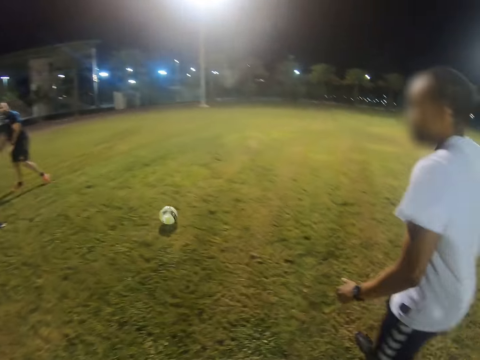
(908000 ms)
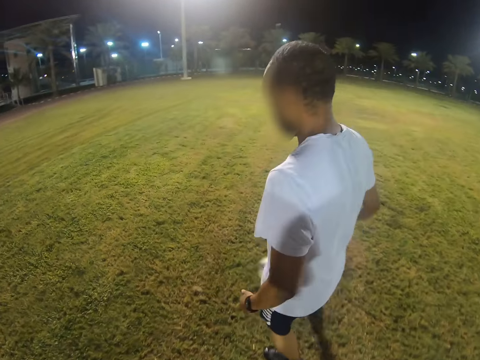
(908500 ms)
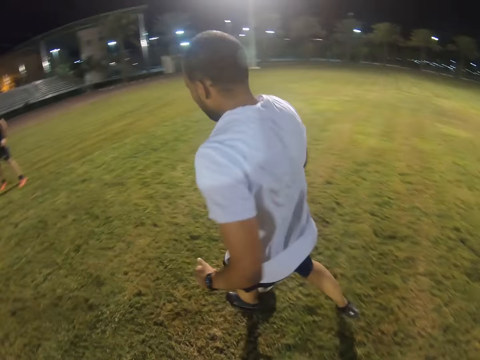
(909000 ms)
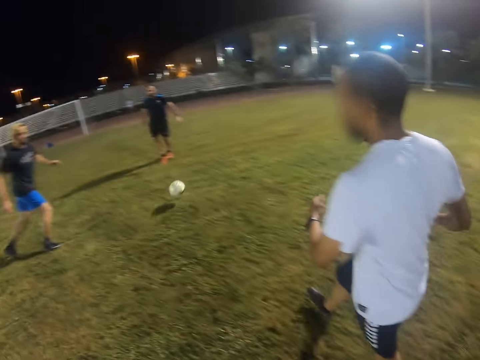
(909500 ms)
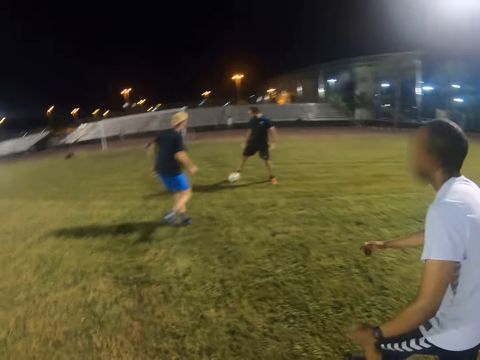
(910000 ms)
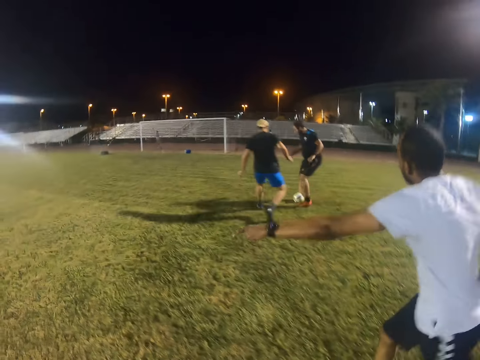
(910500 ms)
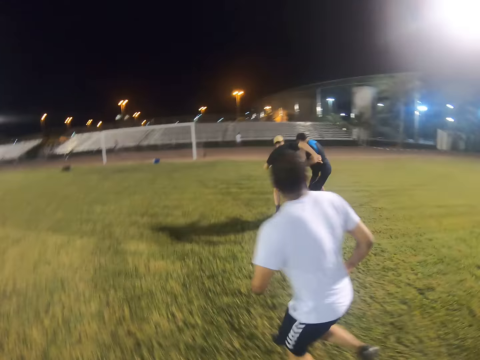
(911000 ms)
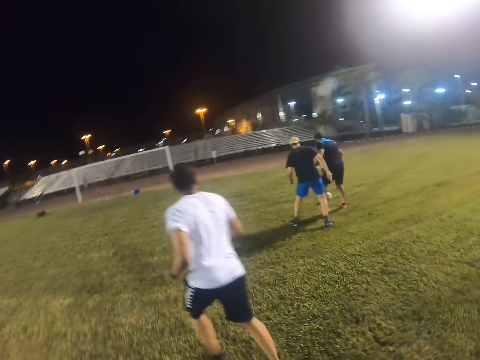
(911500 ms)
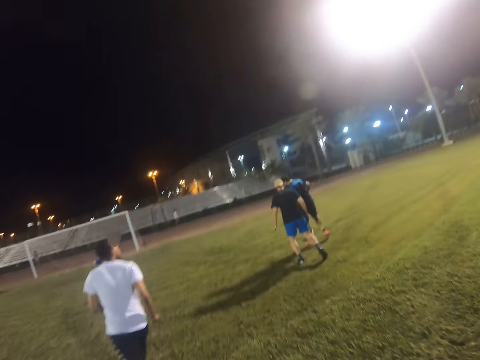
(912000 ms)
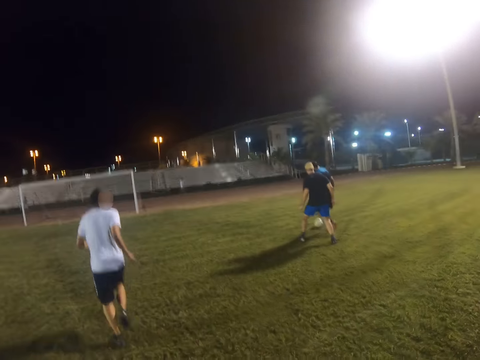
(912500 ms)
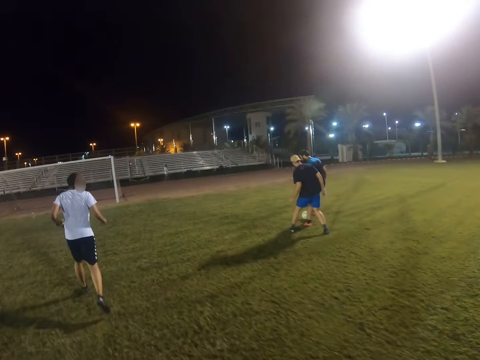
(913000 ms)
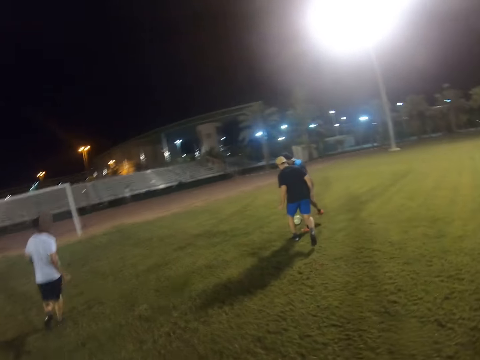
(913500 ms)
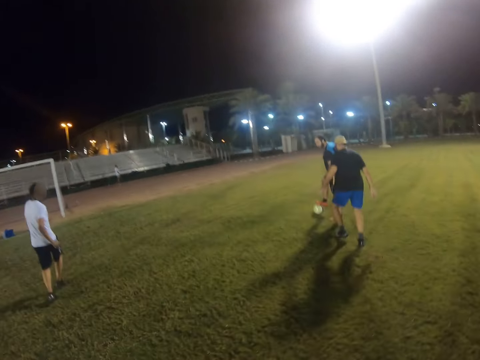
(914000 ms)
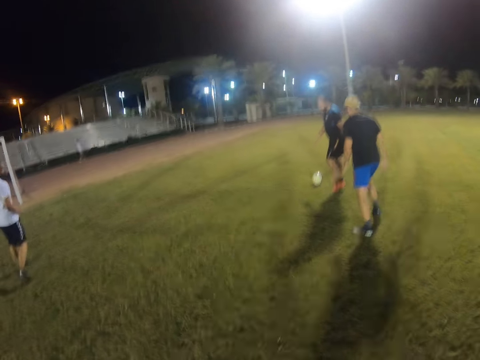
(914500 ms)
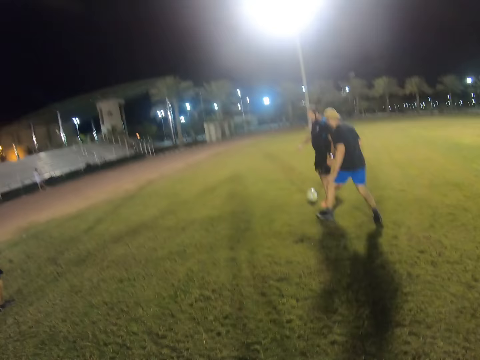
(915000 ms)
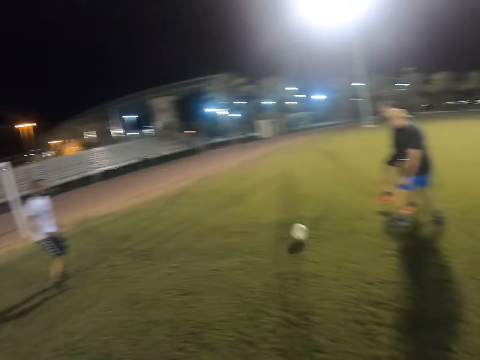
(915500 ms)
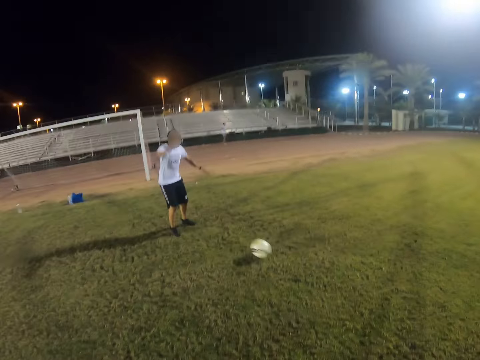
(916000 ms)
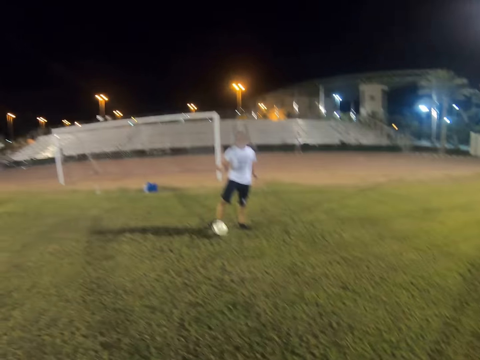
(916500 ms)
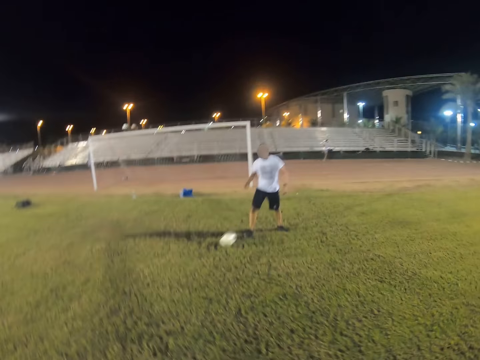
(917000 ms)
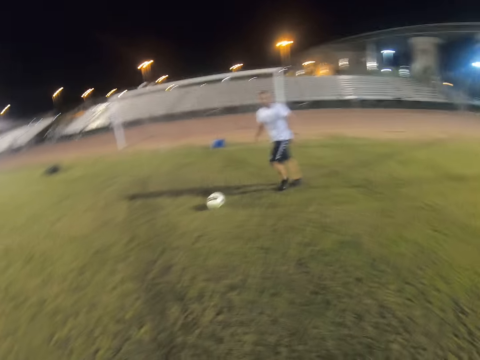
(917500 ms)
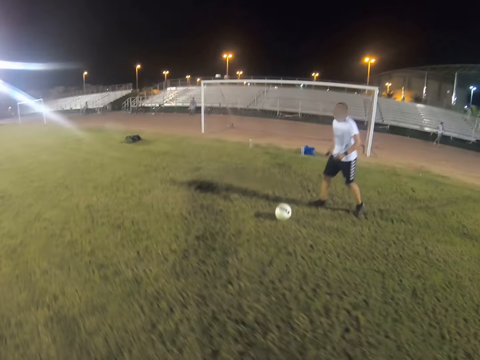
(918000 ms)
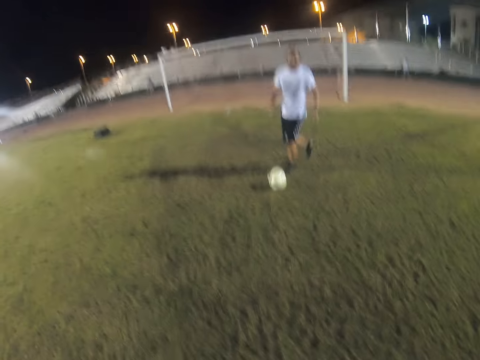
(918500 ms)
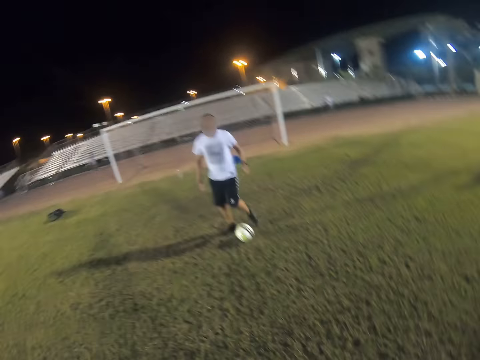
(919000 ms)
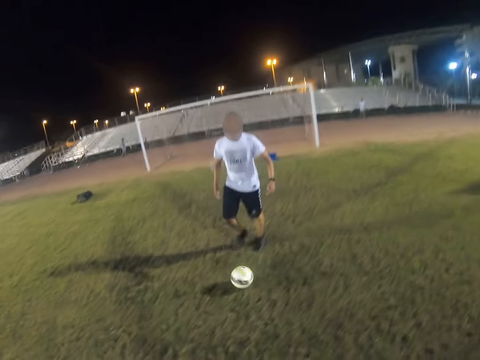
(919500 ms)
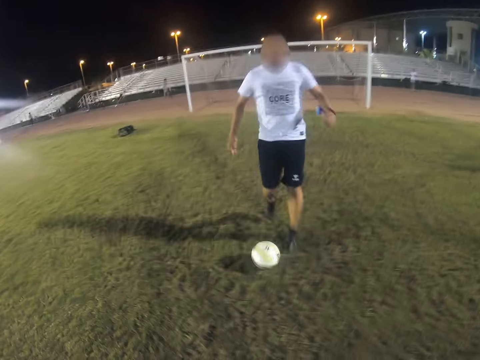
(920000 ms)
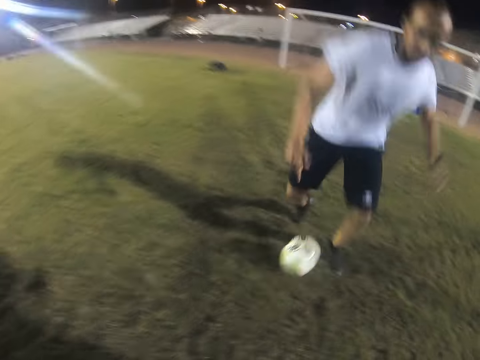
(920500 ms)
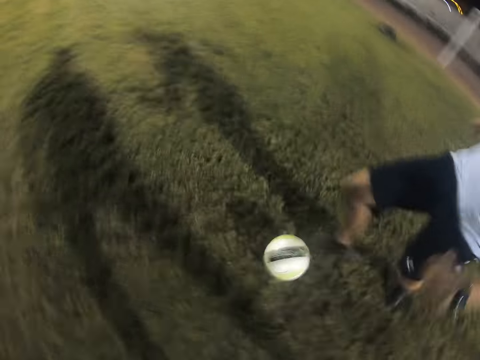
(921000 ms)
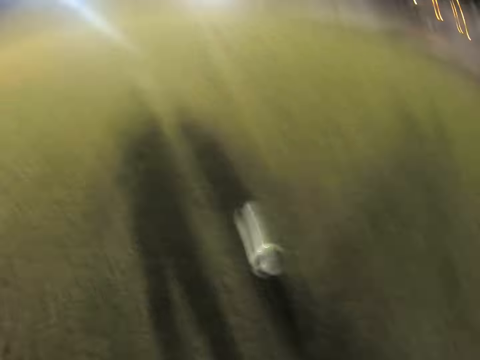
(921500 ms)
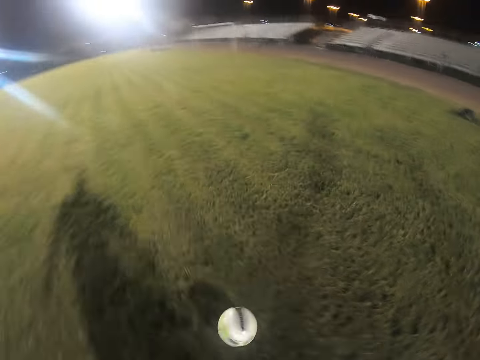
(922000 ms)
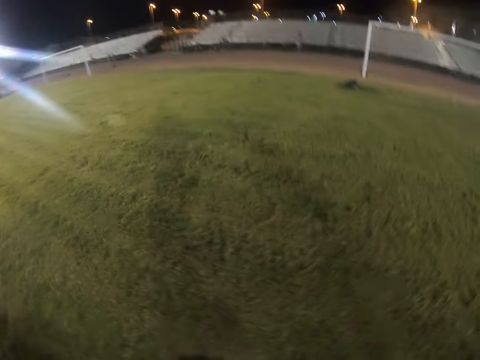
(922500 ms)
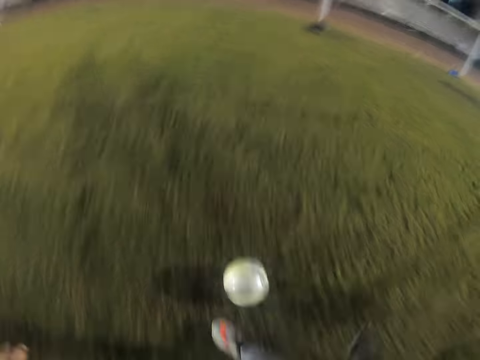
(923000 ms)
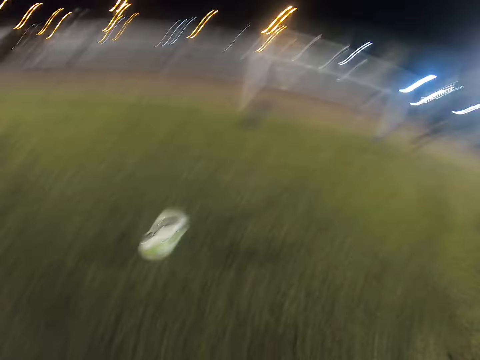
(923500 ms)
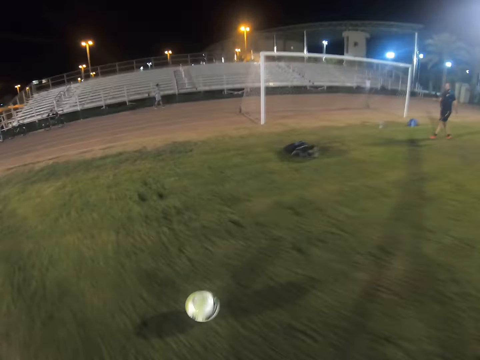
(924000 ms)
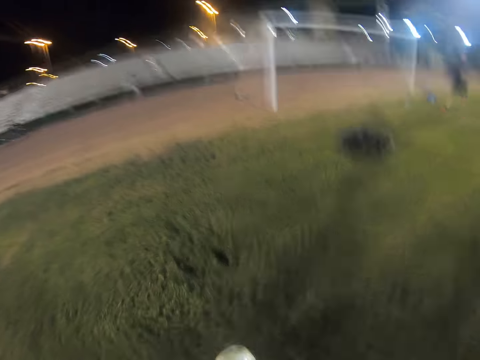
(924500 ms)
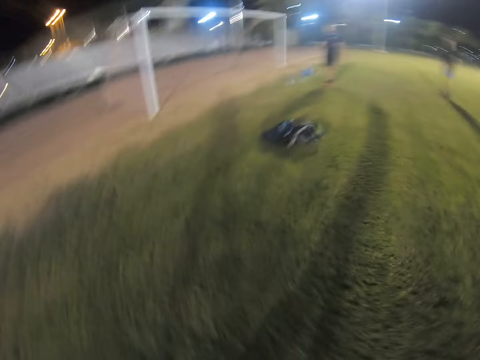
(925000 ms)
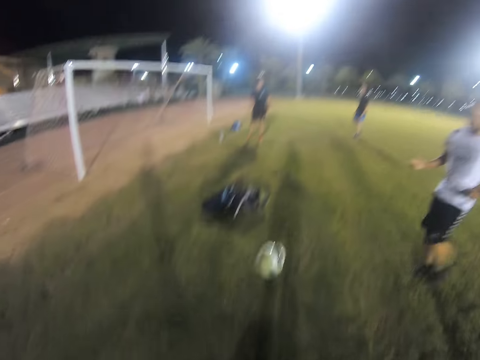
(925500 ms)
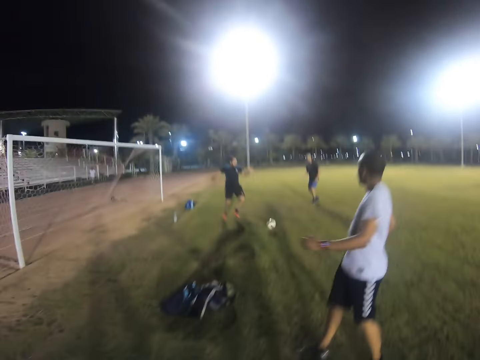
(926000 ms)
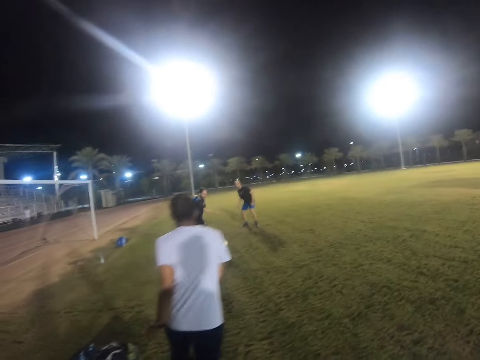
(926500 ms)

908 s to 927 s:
A man plays a football game. Another man plays a football game. Another man plays a football game. The second man plays a football game. Someone kicks the ball. The camera wearer plays the football game.

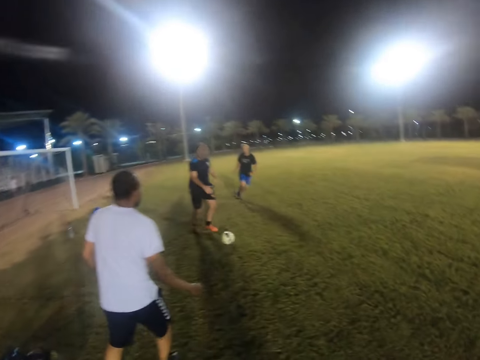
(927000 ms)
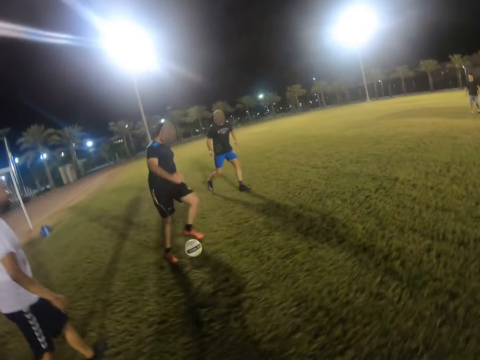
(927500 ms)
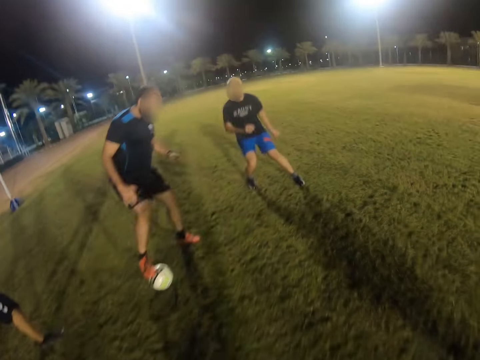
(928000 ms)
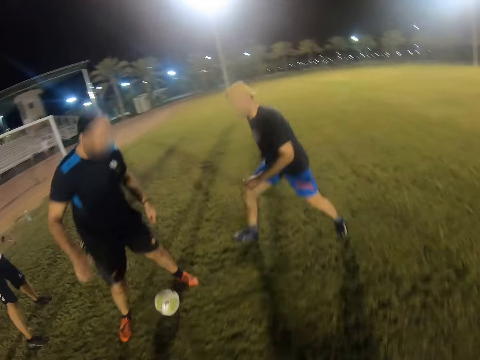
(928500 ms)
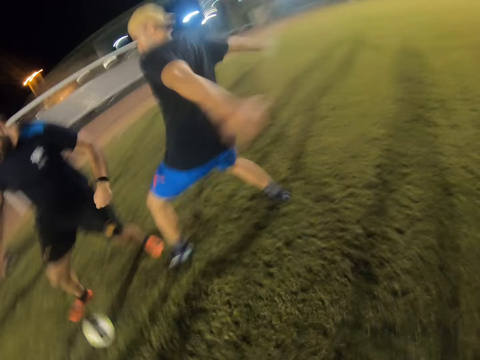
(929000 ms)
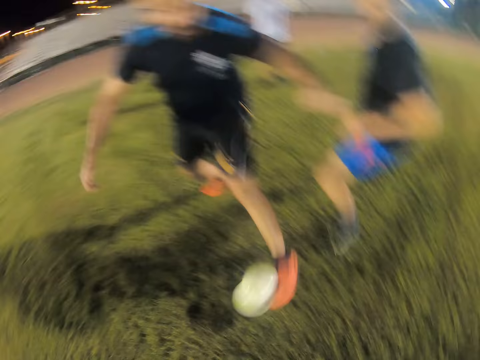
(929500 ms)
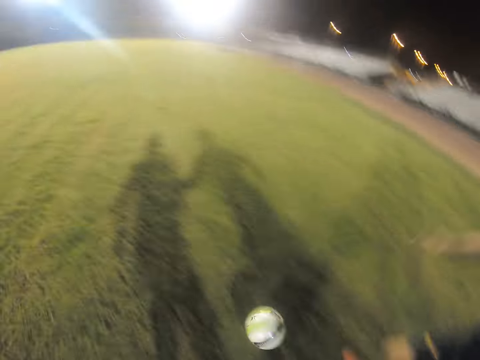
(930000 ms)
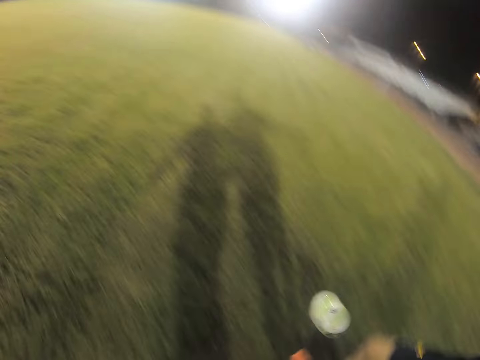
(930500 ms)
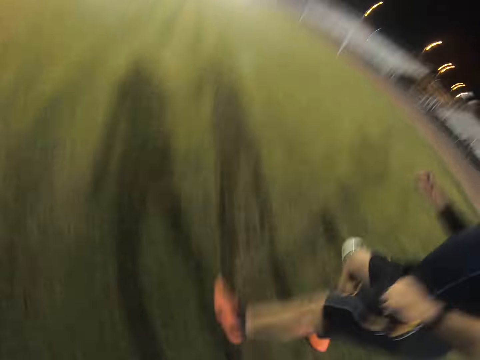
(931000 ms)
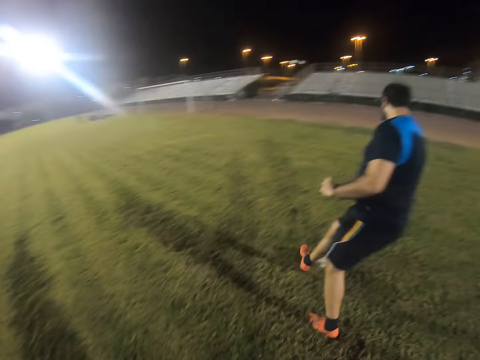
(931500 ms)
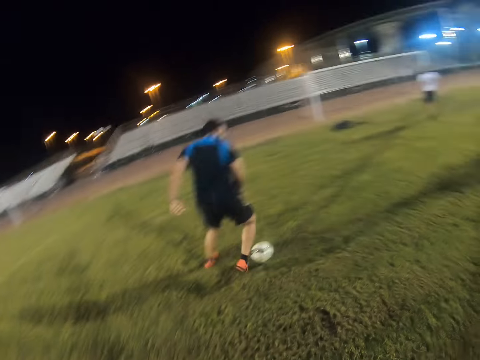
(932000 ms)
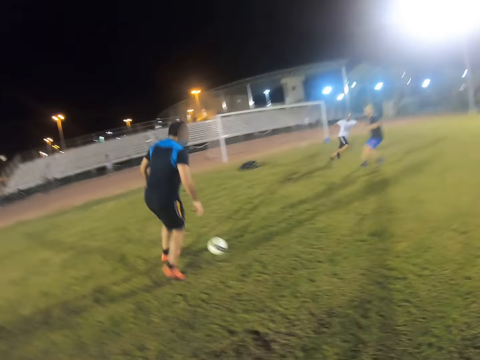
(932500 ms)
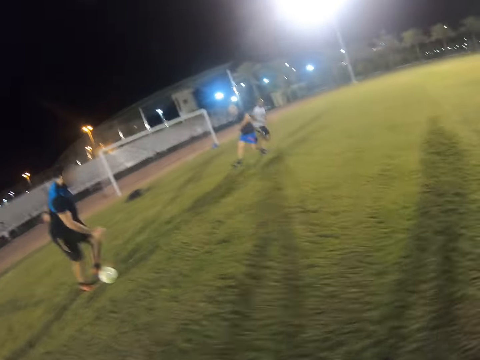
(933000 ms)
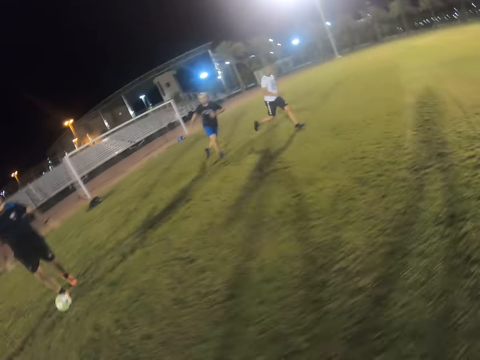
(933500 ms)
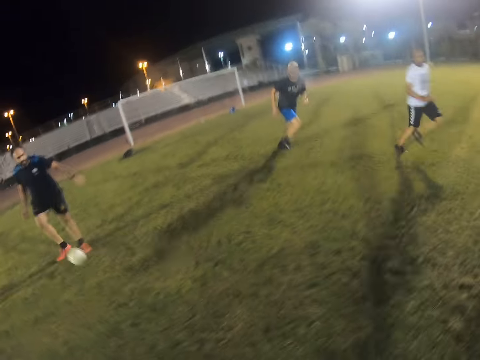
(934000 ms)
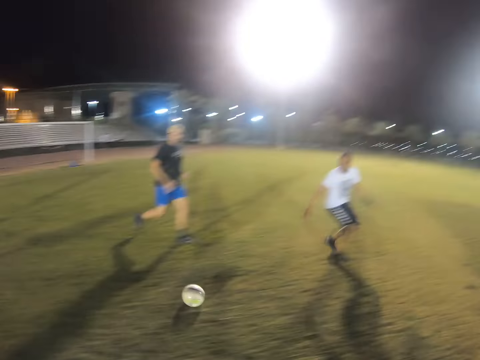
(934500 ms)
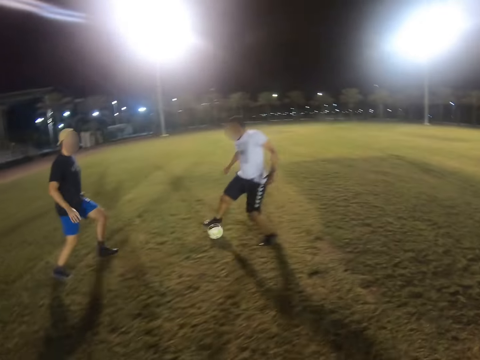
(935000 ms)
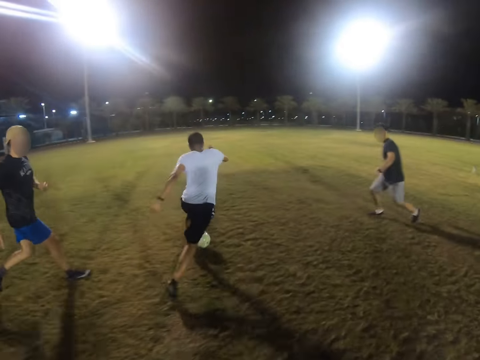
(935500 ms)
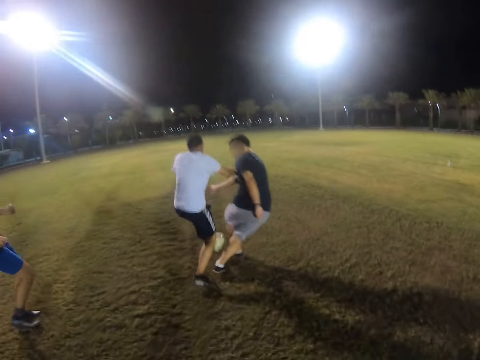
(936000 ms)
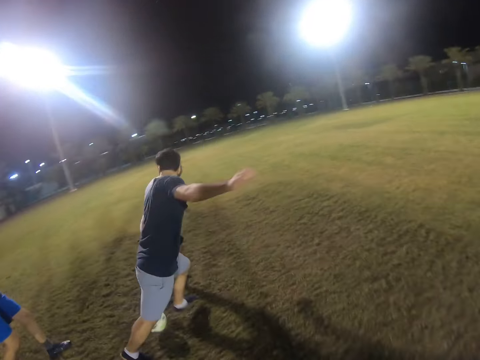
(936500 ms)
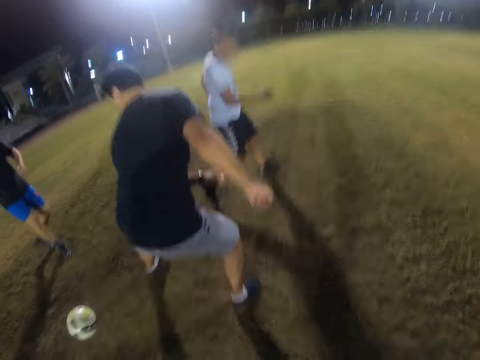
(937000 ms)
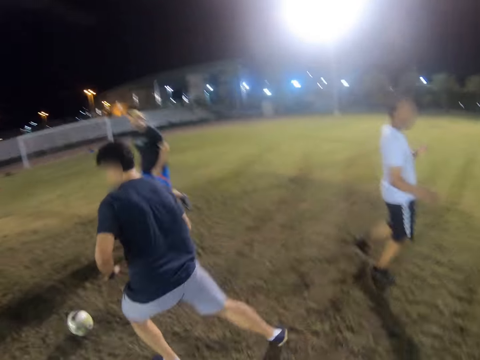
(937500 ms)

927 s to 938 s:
A man plays a football game. A person kicks the ball. Another man plays a football game. The camera wearer kicks the ball.
